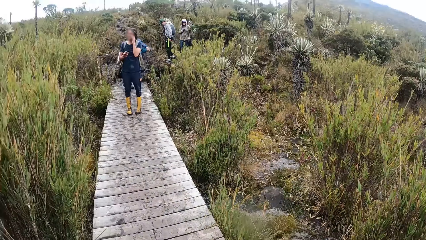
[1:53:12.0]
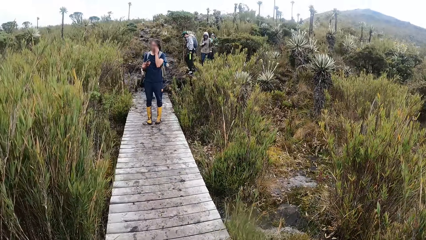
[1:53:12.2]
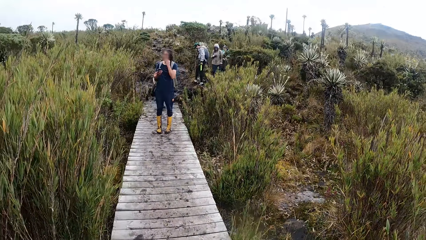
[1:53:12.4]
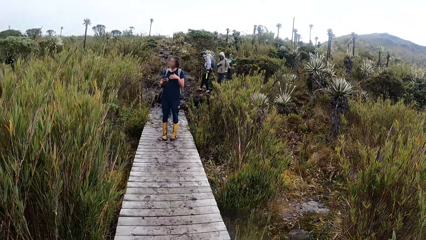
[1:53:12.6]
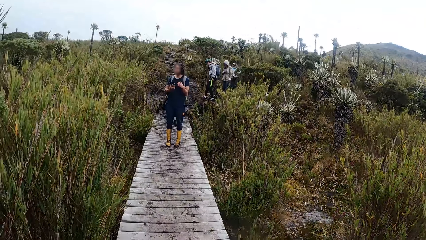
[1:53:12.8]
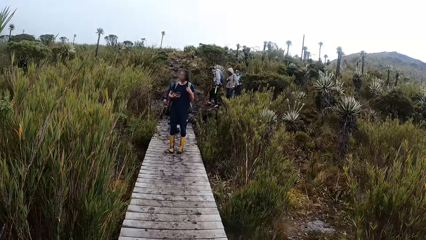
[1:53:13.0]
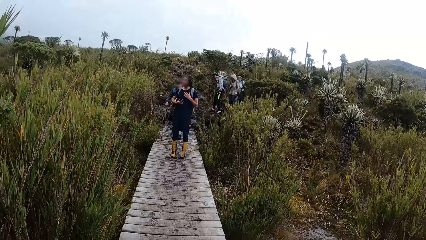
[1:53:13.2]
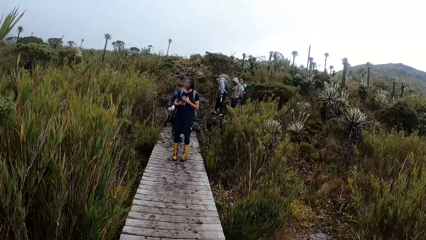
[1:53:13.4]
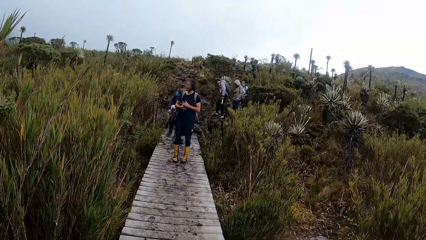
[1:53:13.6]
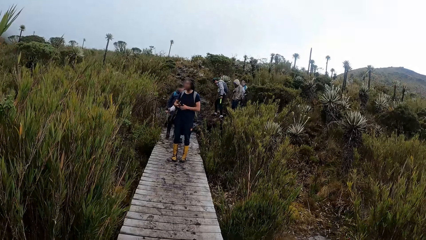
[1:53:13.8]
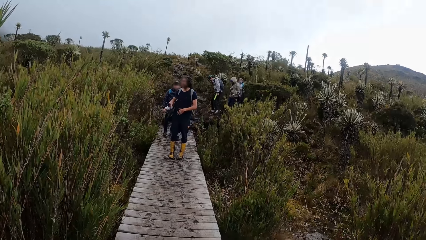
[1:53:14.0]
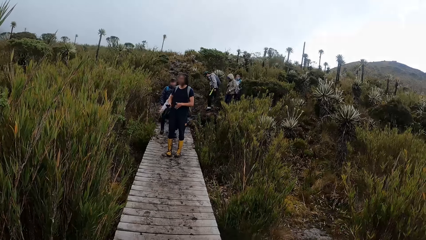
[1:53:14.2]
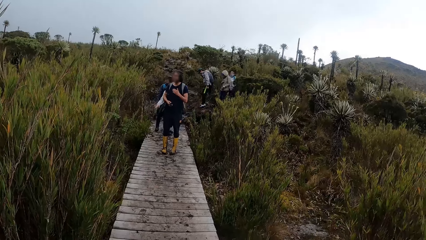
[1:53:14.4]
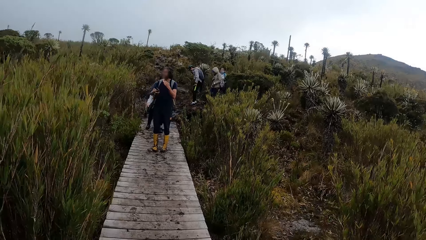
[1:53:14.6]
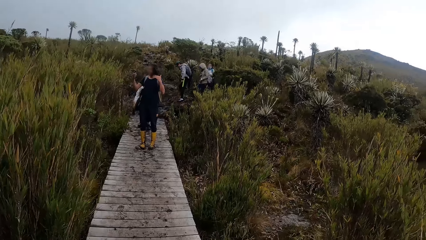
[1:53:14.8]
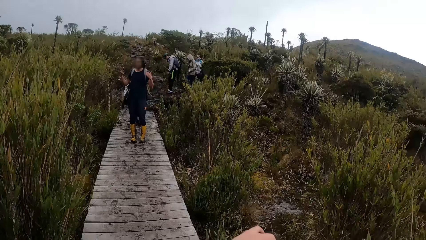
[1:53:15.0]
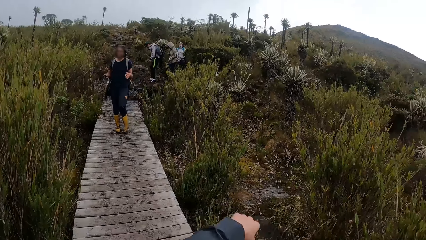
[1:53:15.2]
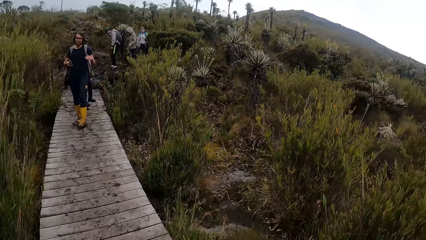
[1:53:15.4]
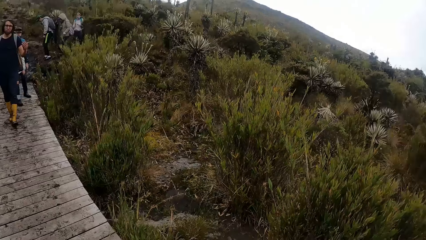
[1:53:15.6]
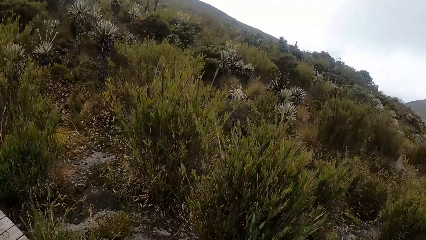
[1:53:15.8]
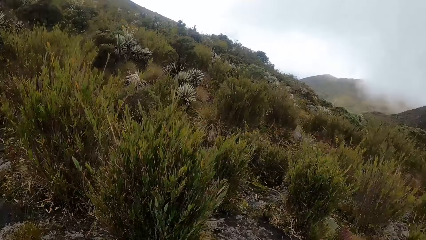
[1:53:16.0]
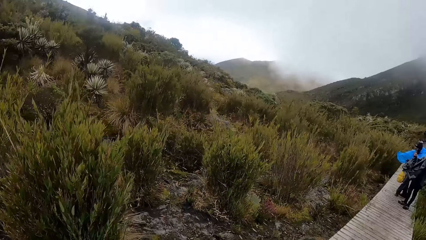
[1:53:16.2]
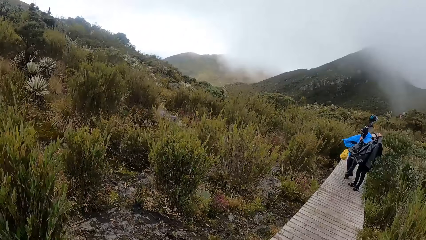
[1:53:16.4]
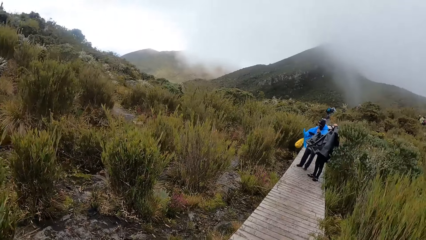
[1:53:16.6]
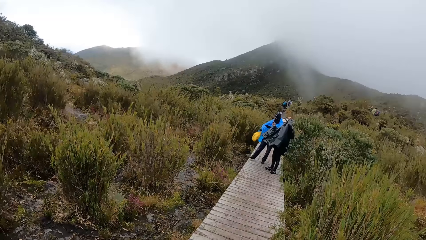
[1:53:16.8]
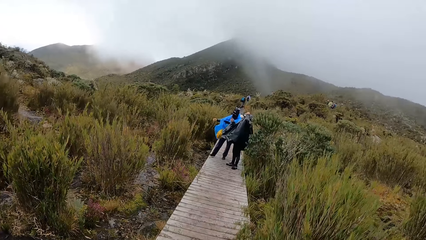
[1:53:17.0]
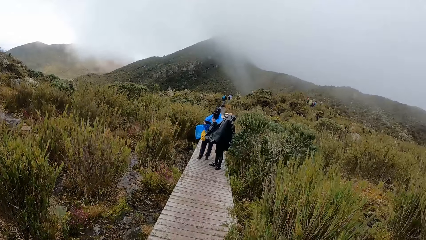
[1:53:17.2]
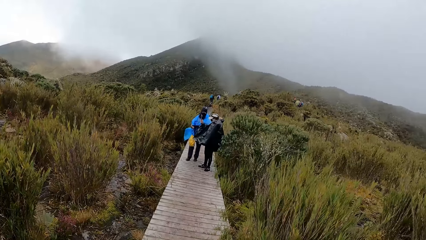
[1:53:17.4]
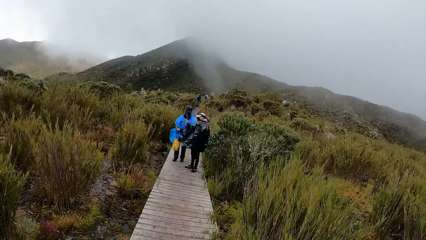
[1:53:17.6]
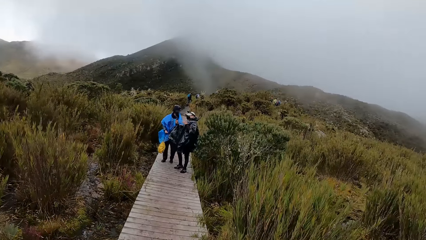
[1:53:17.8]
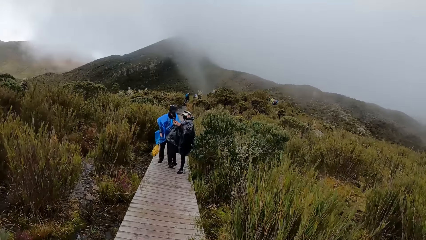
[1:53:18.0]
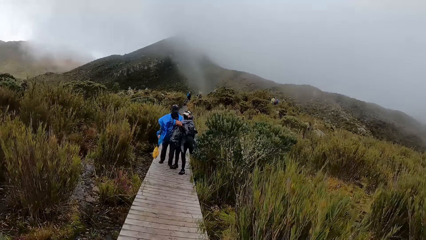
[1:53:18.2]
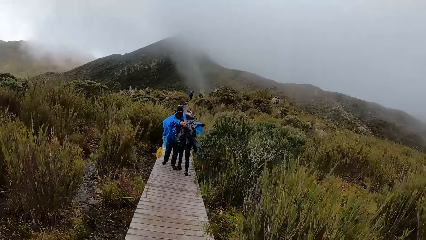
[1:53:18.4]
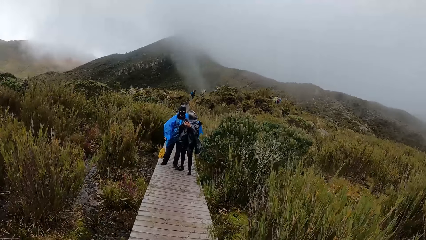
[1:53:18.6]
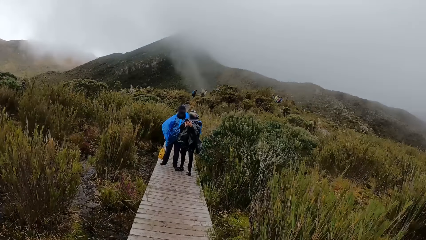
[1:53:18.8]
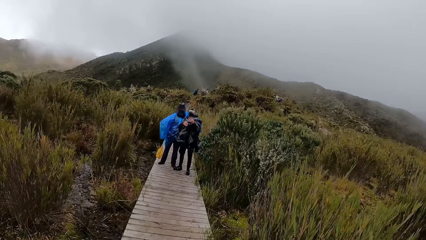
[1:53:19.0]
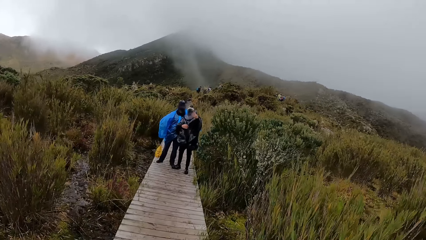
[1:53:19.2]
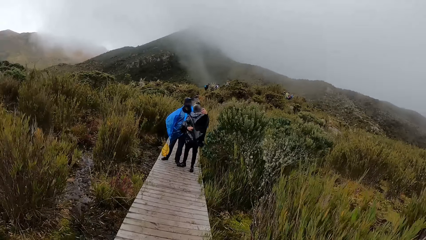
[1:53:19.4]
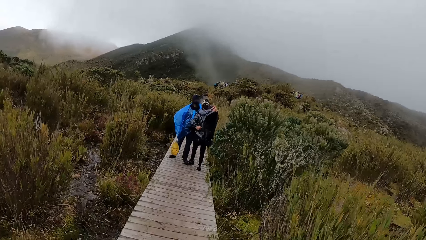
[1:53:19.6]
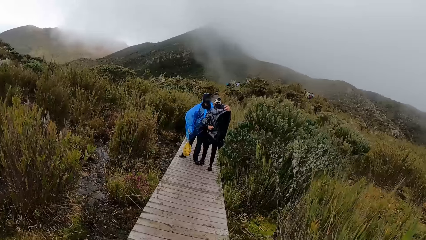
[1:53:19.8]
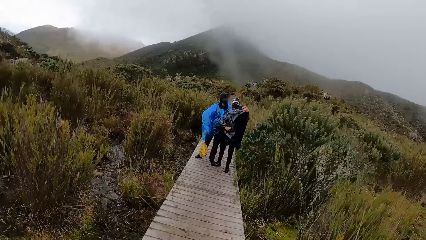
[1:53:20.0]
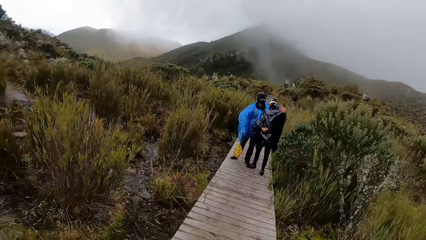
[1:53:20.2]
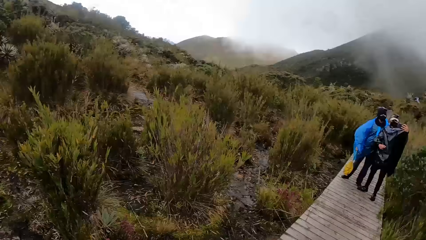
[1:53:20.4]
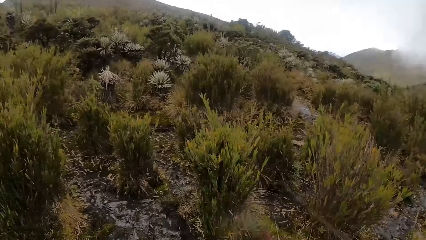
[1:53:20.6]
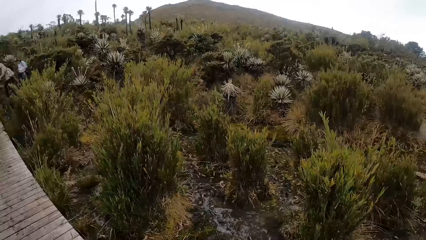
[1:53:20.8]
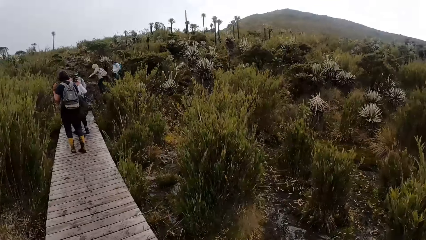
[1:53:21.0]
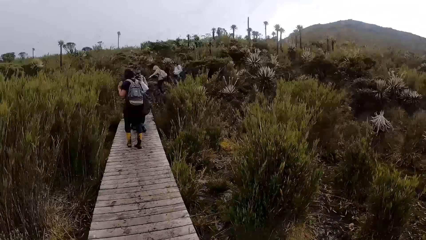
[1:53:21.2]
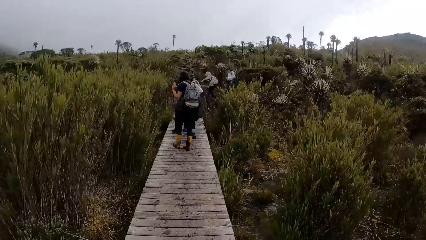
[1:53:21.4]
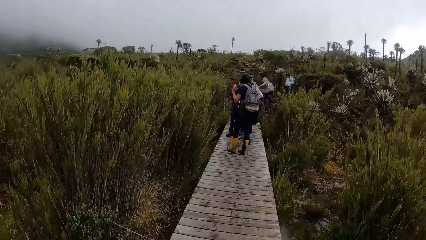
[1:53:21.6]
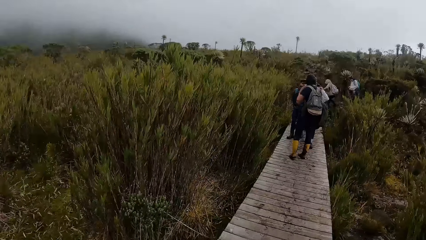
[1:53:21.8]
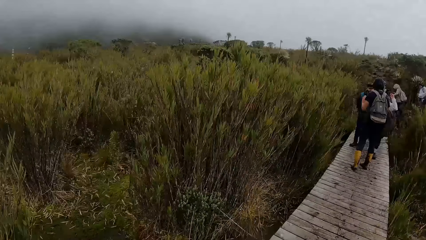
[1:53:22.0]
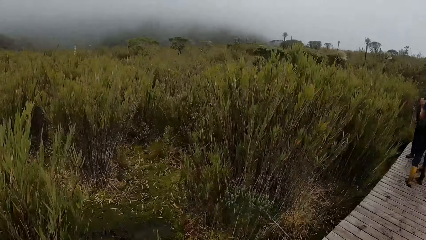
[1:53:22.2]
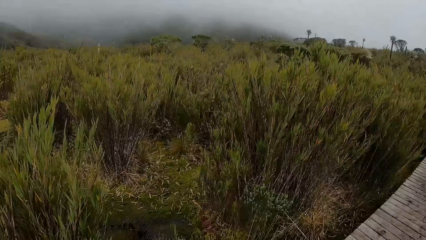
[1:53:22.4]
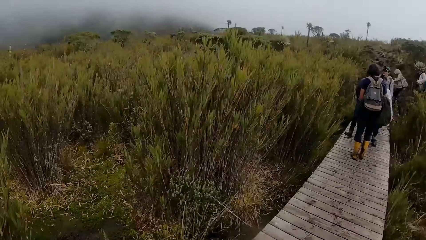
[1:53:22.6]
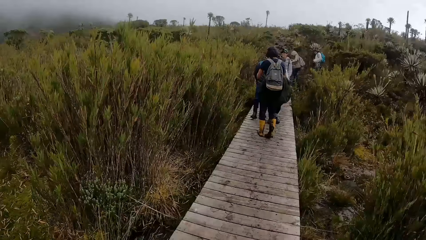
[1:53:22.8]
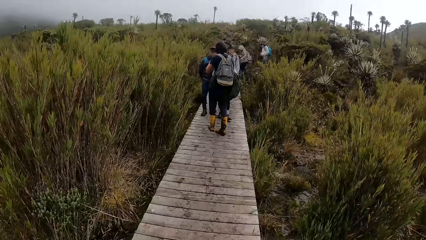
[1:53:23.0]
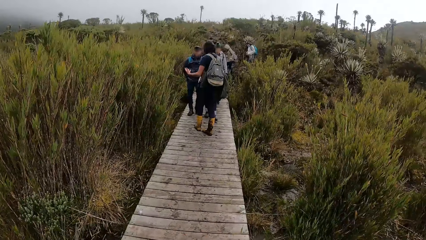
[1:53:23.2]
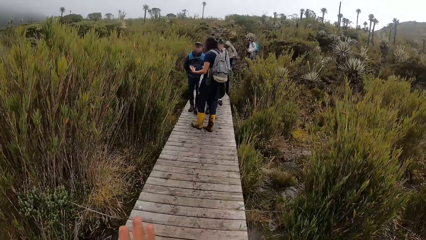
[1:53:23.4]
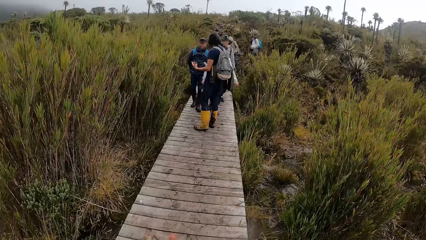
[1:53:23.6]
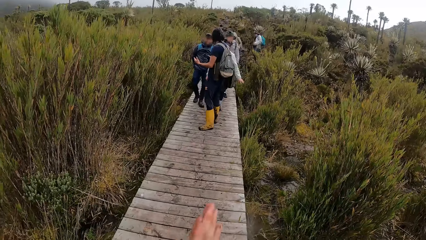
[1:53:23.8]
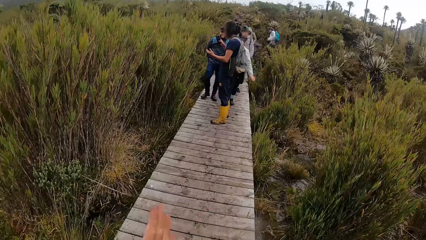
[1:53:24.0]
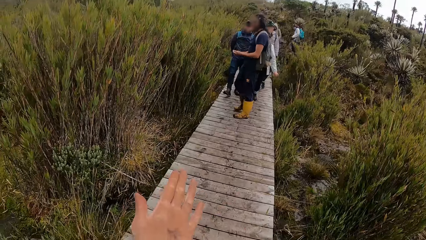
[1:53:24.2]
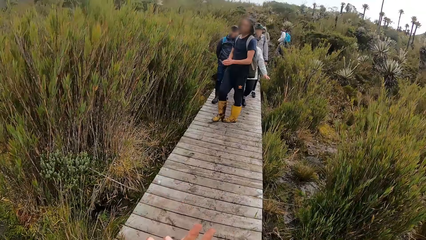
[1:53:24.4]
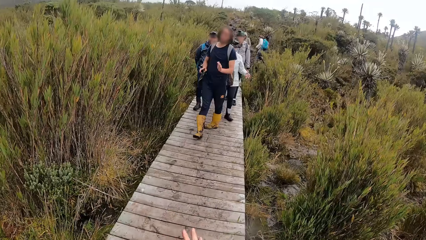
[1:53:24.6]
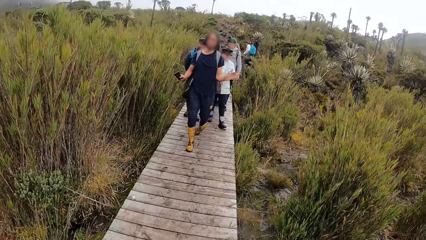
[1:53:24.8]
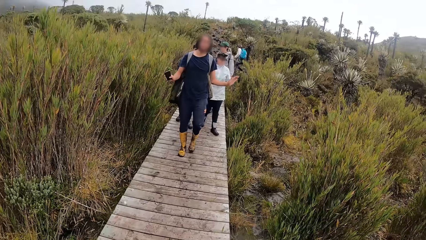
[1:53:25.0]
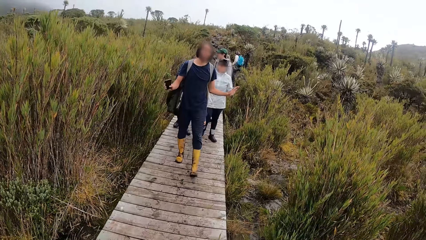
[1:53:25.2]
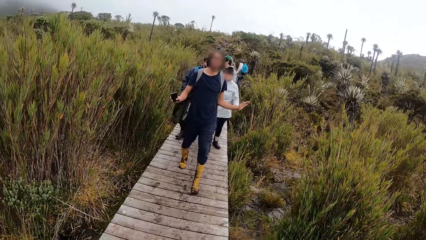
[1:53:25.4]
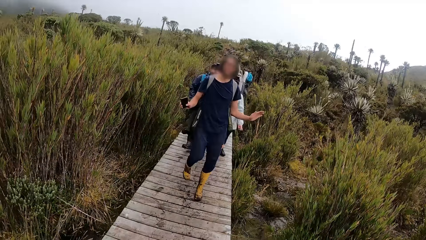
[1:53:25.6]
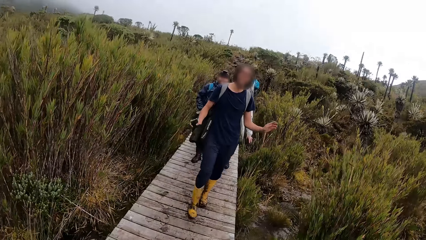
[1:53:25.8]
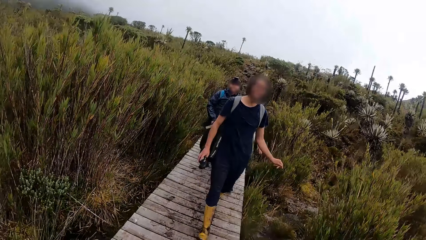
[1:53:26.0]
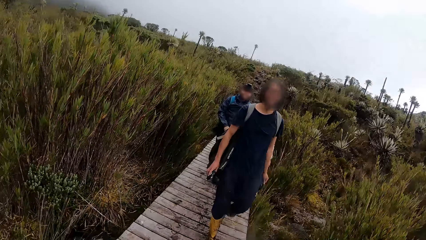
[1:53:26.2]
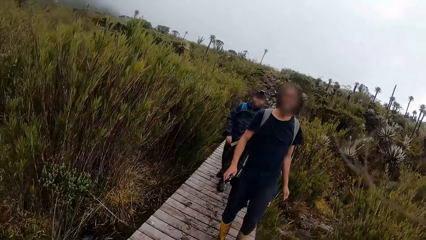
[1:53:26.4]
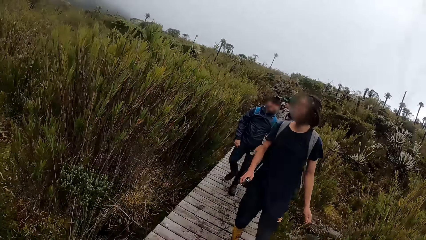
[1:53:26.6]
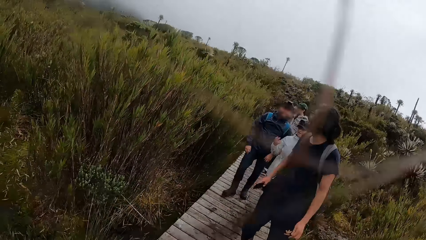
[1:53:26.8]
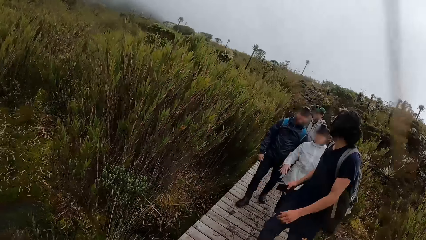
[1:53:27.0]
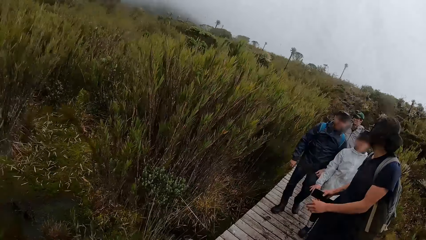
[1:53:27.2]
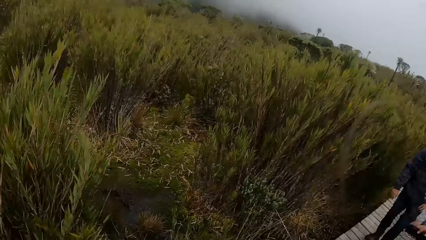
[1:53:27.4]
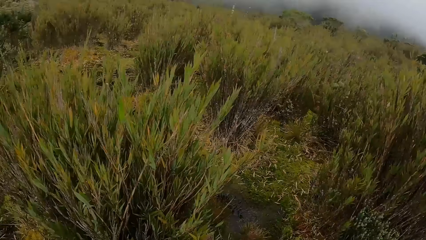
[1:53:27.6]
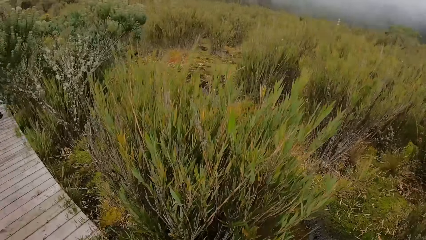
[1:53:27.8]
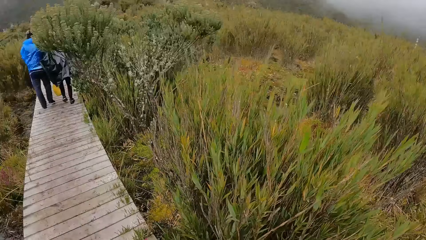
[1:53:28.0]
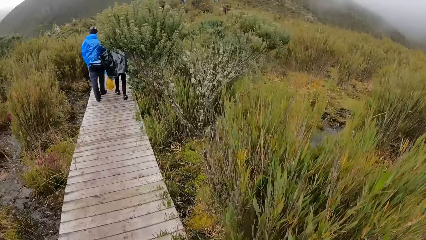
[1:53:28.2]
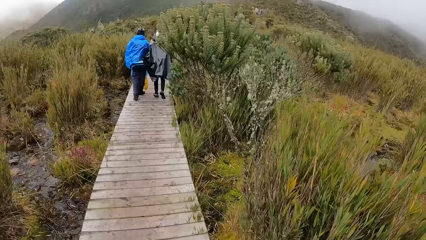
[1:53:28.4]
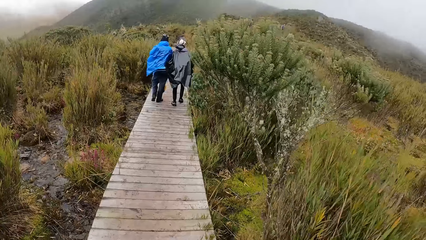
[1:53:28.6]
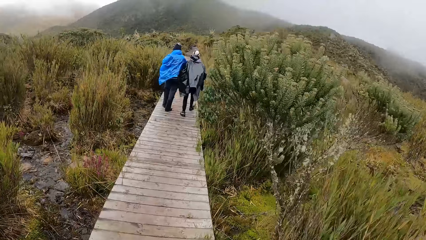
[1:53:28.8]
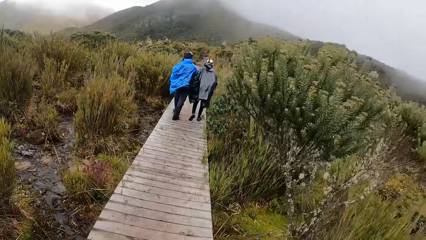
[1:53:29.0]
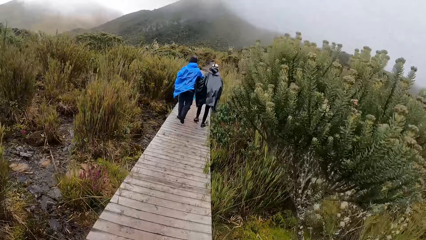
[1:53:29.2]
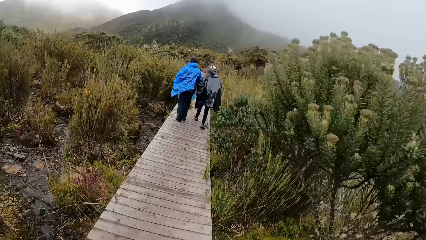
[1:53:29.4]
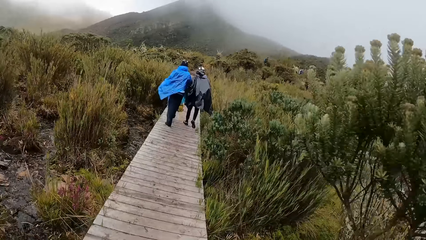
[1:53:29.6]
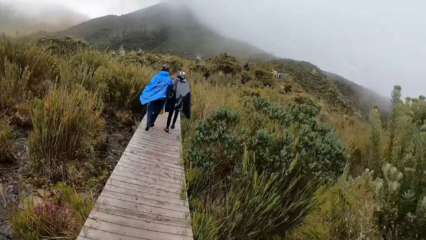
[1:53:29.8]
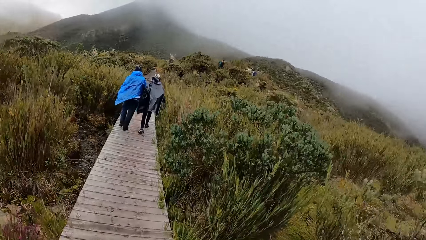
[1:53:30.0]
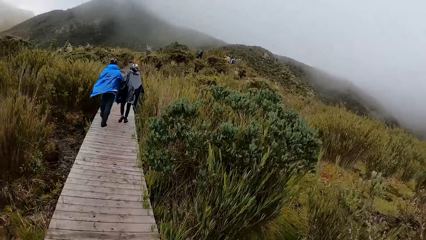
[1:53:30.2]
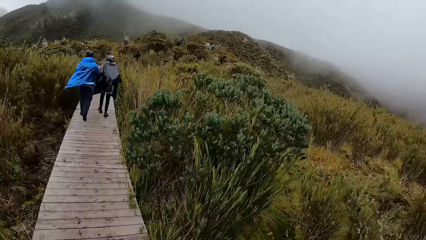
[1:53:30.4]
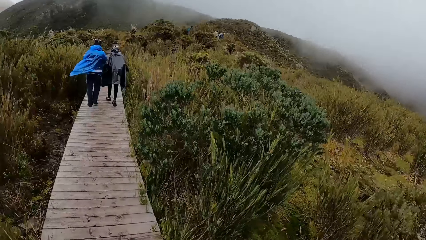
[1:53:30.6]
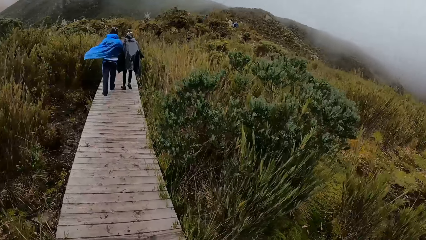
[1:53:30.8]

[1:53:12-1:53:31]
The camera wearer looks around the mountain. He moves his hand. He looks around the mountain. He walks on the pavement. He looks on the other side. He rubs his hands. A man gestures with her hands. The man puts down his hands. The man interacts with a woman and another man. The camera wearer walks on the pavement.
